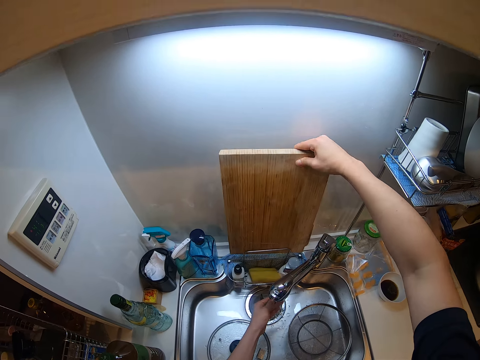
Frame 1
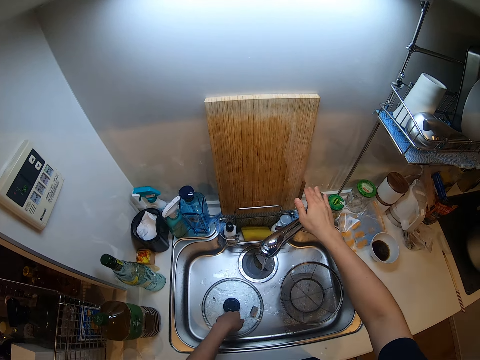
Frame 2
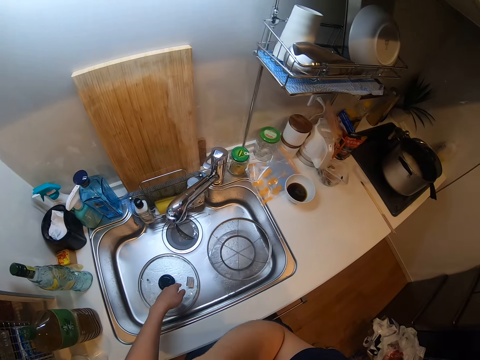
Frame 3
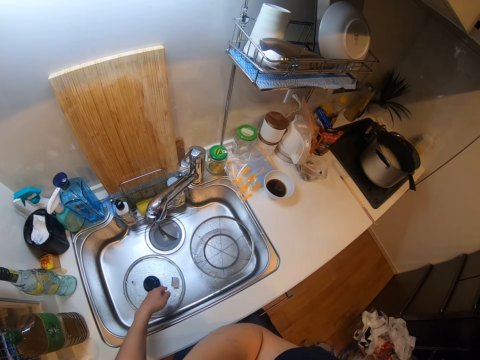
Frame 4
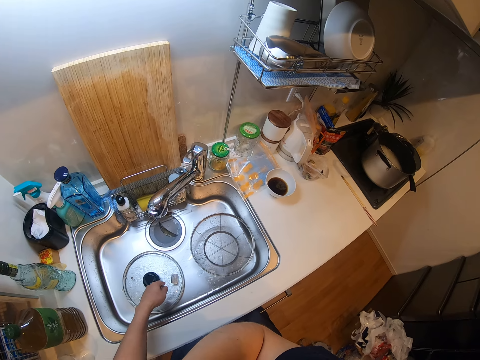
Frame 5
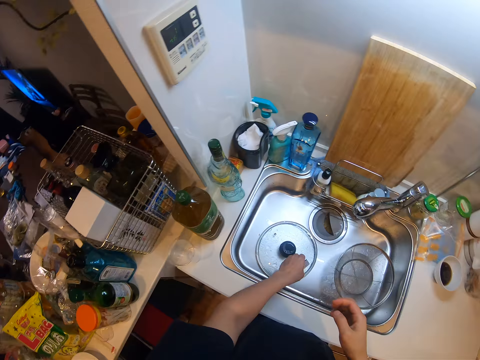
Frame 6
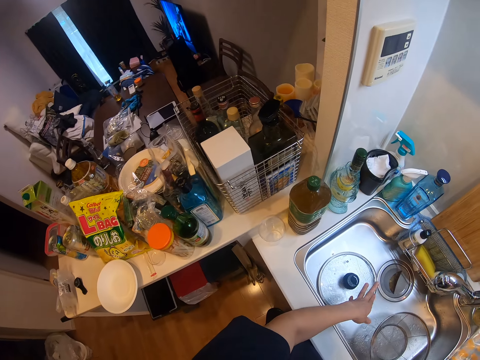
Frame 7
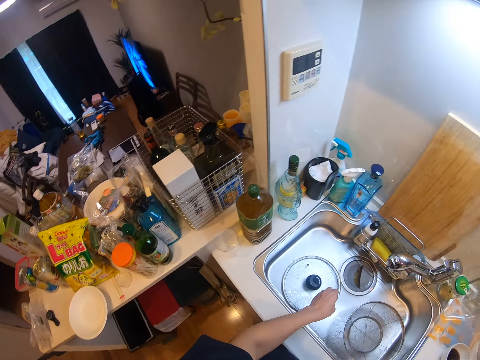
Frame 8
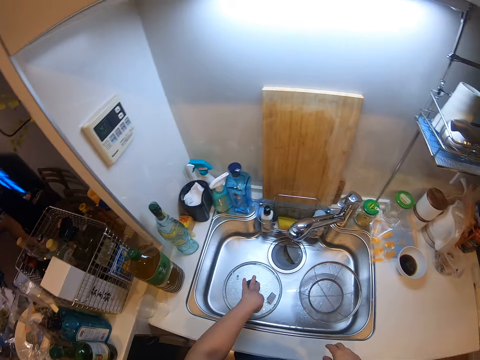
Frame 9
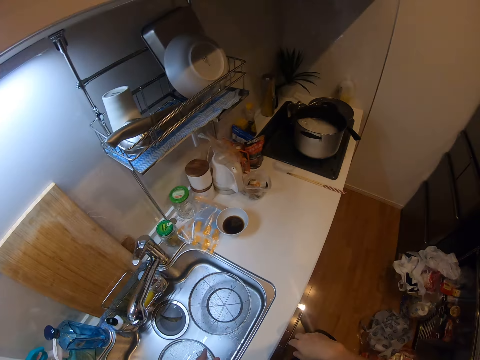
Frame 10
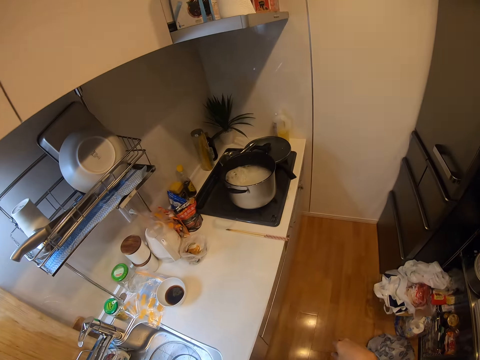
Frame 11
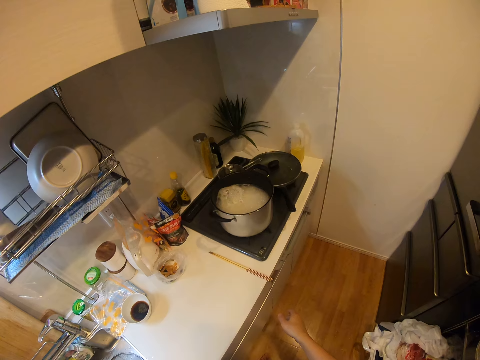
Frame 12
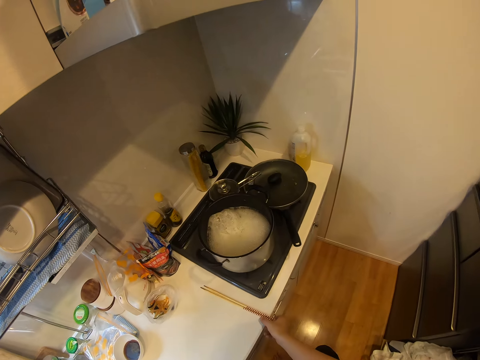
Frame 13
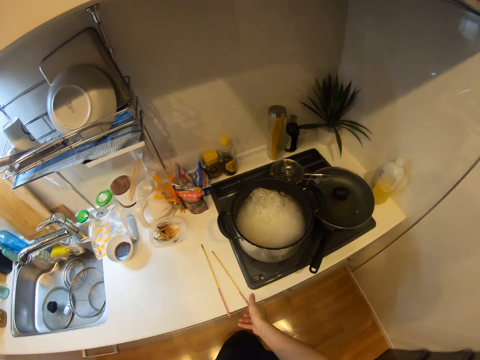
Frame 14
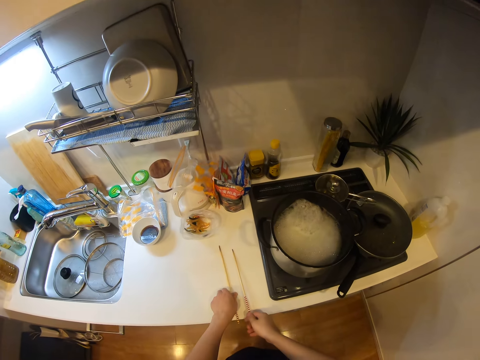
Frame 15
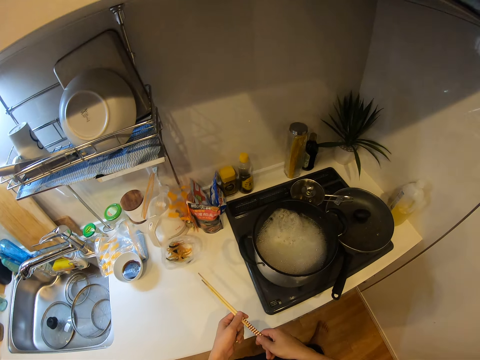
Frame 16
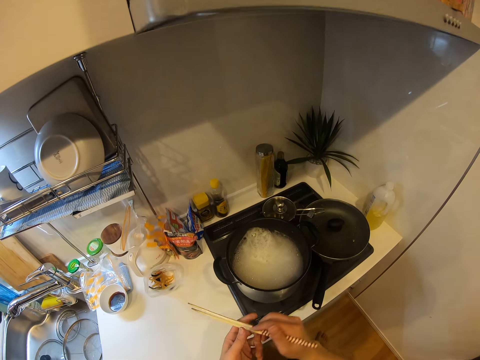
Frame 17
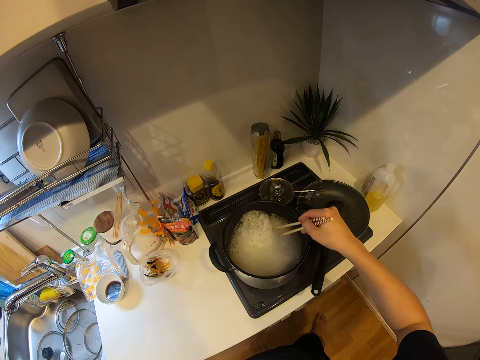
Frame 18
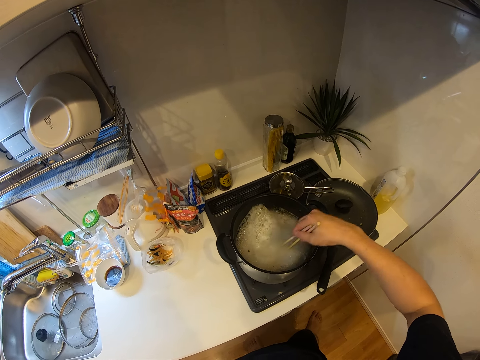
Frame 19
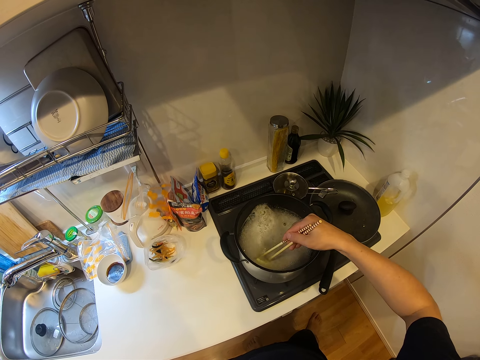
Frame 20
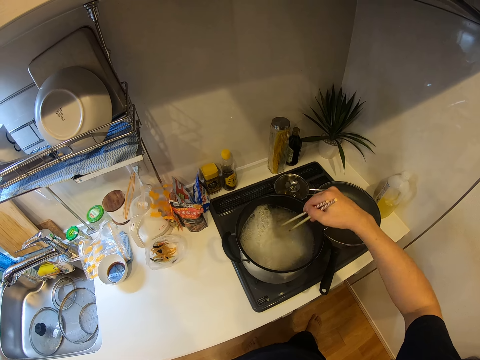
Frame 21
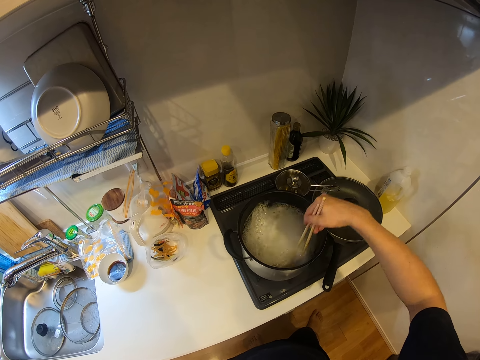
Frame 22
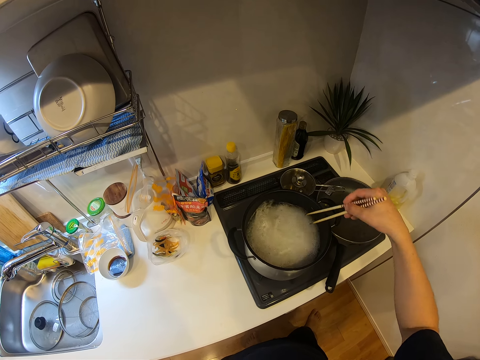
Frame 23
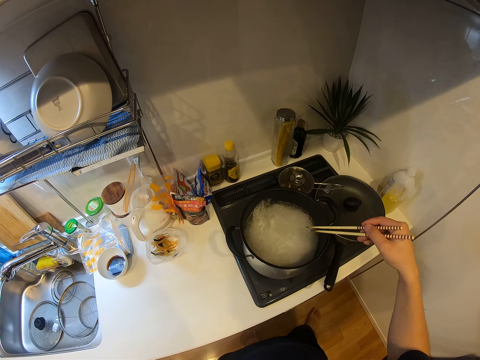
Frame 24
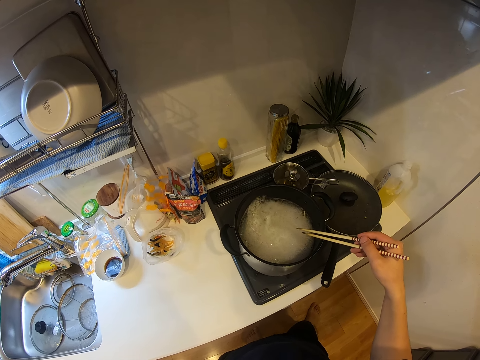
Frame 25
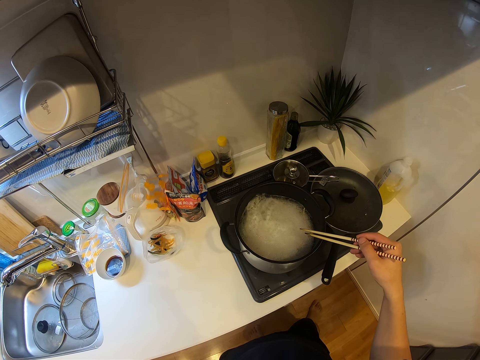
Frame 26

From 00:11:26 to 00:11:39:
The camera wearer places the chop board behind the sink. They turn off the tap. They shake off water. They walk around a kitchen. They pick up the chopsticks from the kitchen counter. They stir the spaghetti in the pot with the chopsticks. They stop stirring.

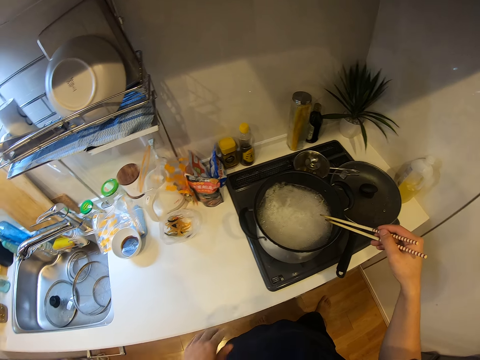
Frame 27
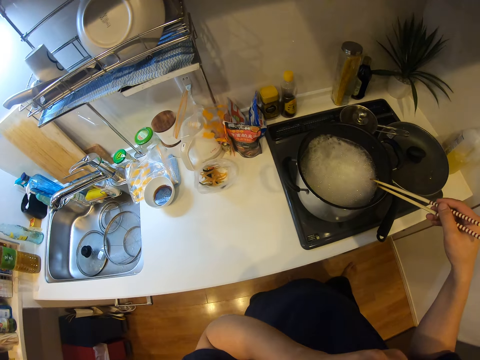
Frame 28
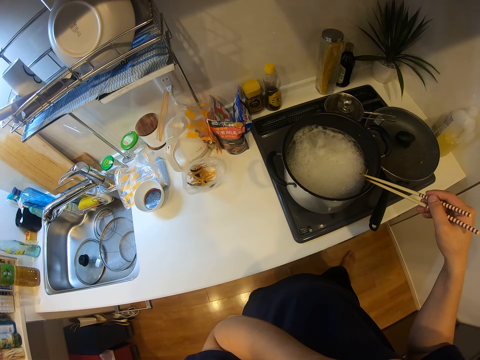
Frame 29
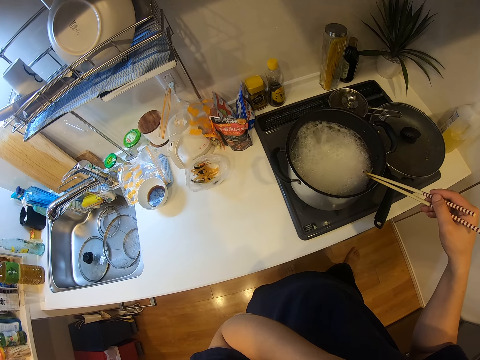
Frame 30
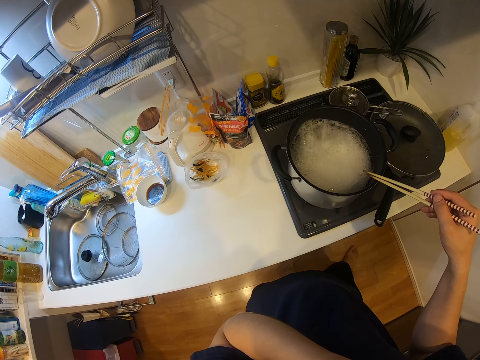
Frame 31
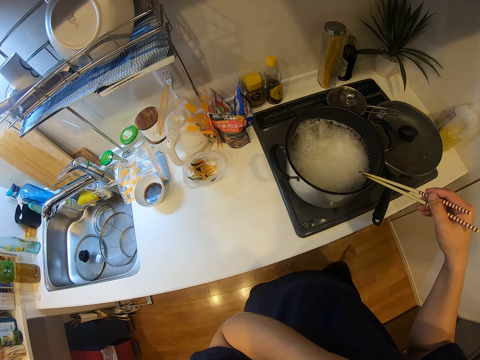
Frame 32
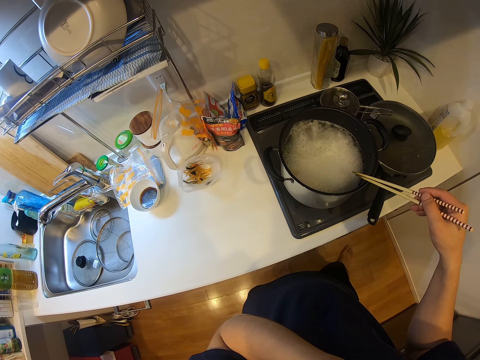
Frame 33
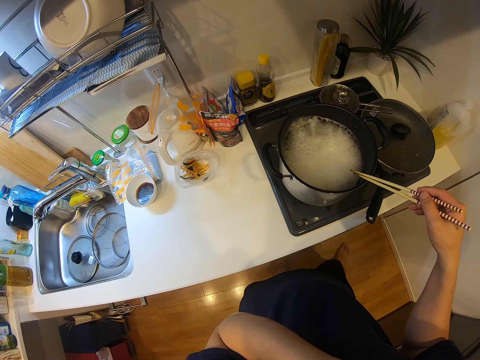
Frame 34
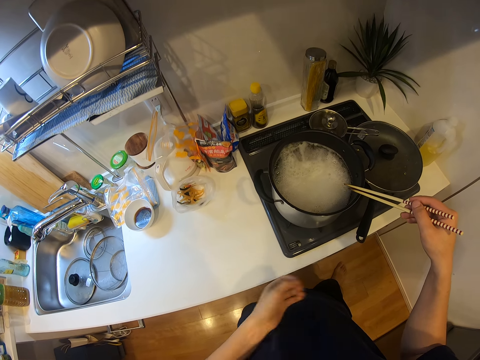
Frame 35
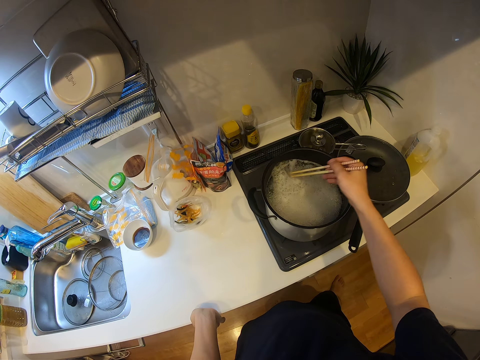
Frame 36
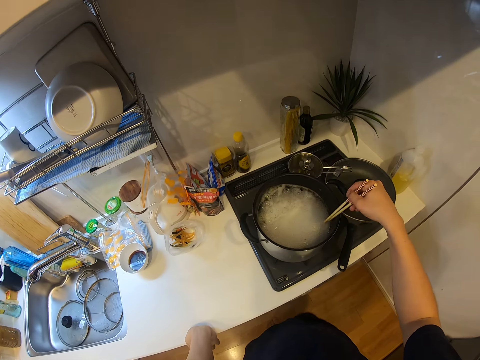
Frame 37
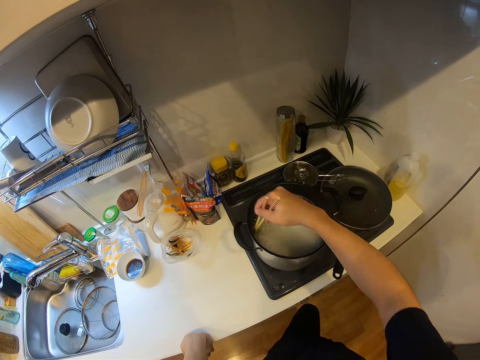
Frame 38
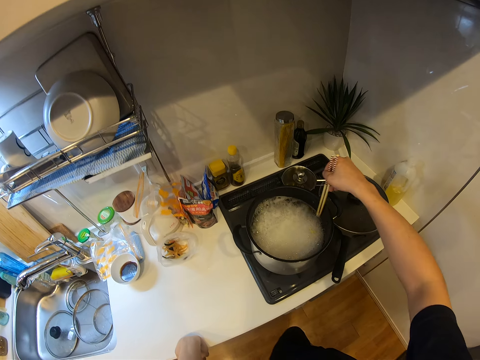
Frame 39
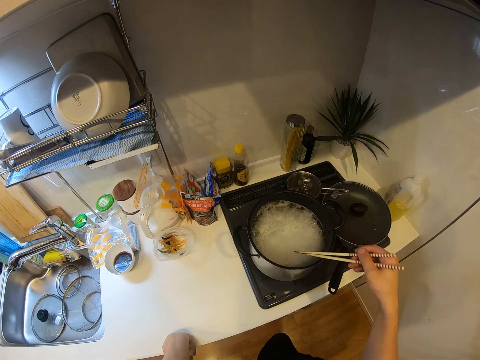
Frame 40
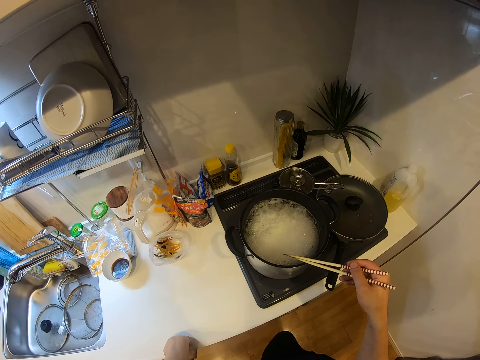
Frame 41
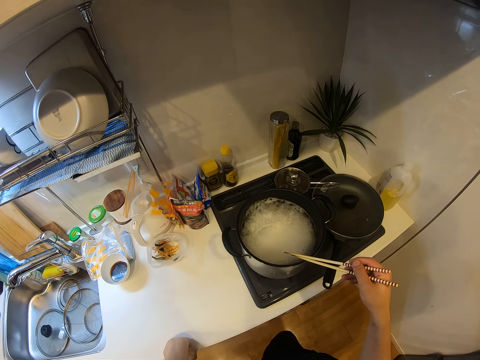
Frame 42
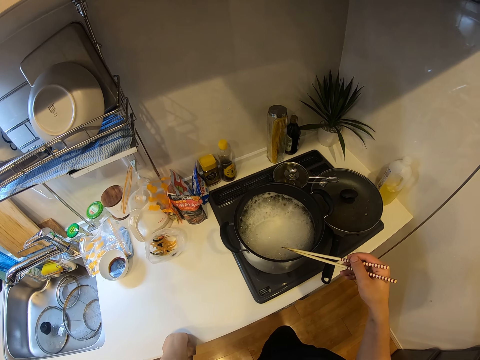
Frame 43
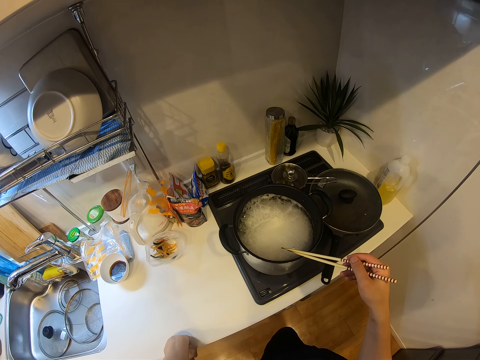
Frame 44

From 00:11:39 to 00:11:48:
The camera wearer lifts a hand to something. They stir the spaghetti or pasta in the pot with the chopsticks. They stop stirring. They leave the pasta to boil.
